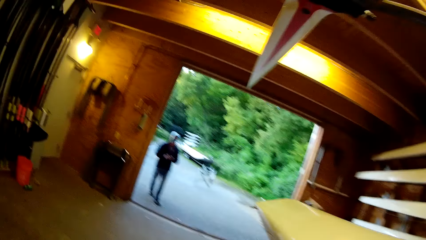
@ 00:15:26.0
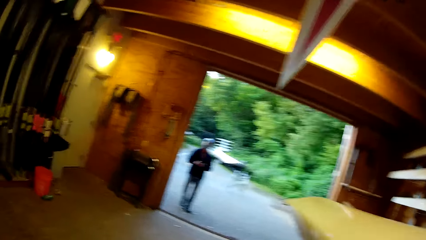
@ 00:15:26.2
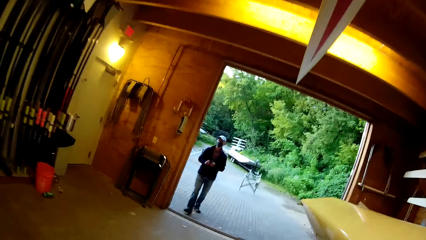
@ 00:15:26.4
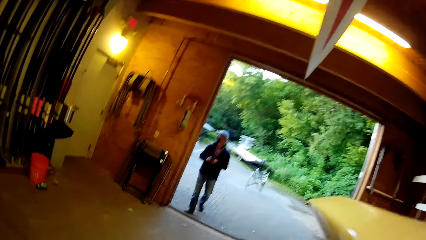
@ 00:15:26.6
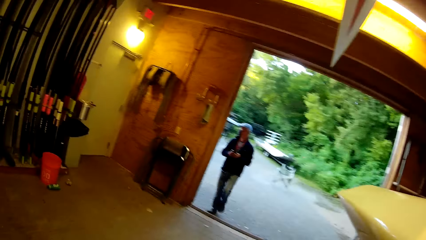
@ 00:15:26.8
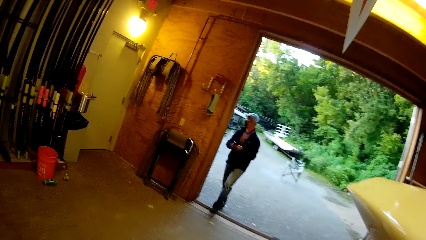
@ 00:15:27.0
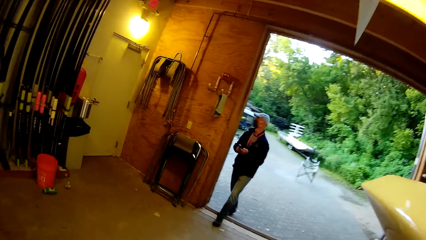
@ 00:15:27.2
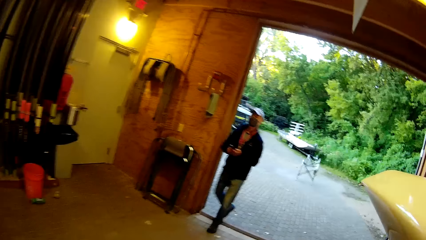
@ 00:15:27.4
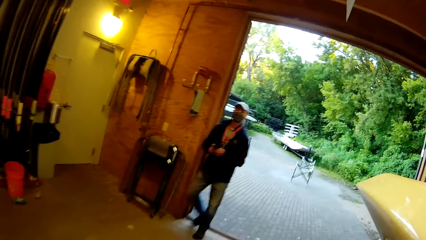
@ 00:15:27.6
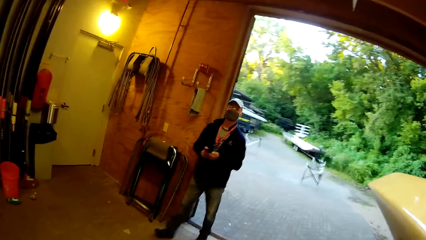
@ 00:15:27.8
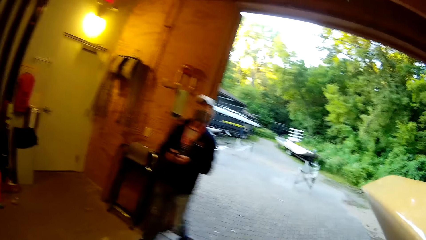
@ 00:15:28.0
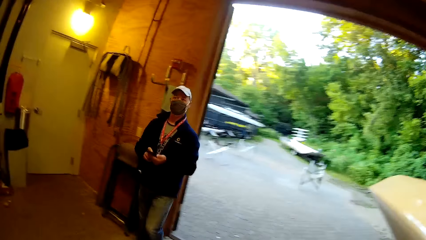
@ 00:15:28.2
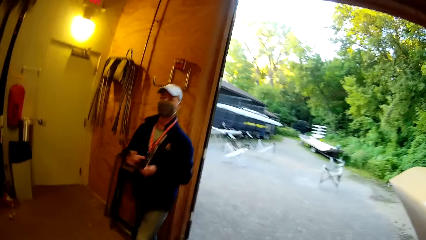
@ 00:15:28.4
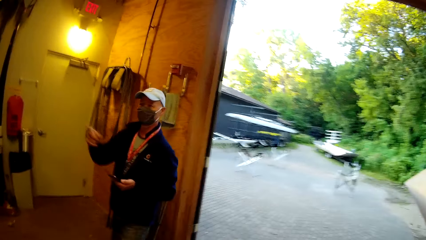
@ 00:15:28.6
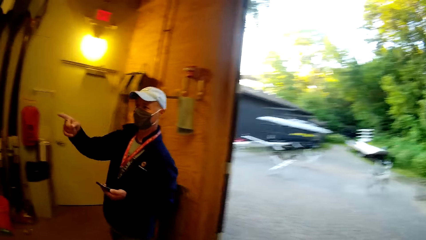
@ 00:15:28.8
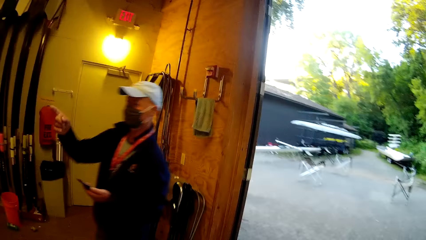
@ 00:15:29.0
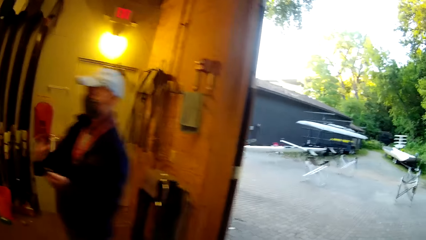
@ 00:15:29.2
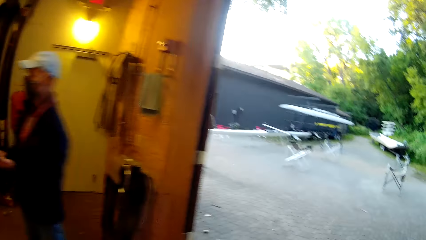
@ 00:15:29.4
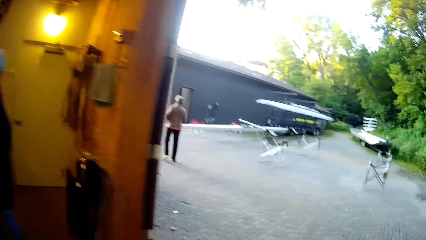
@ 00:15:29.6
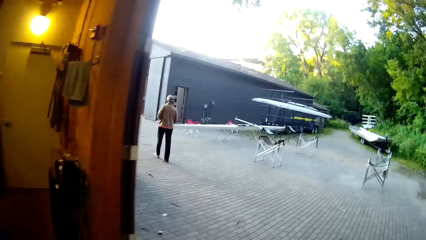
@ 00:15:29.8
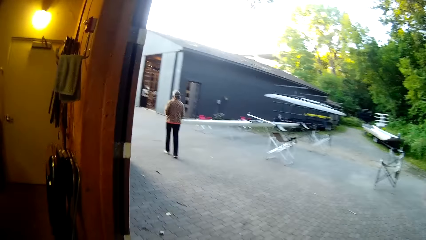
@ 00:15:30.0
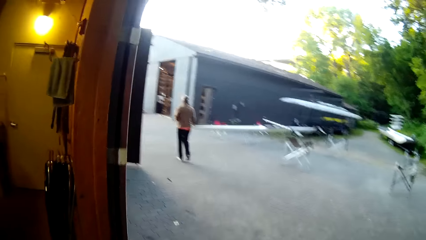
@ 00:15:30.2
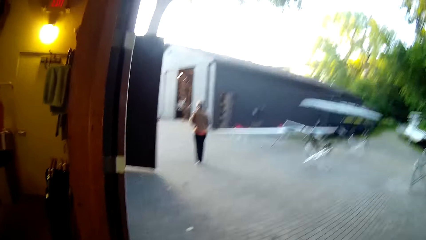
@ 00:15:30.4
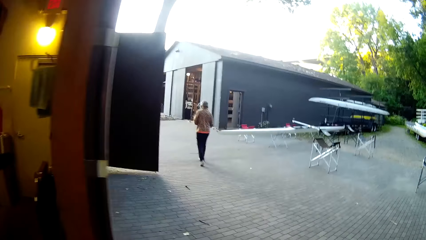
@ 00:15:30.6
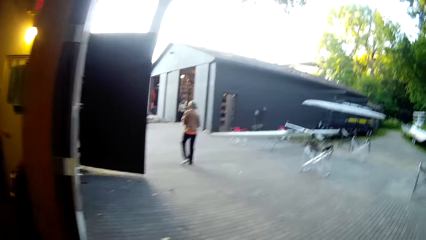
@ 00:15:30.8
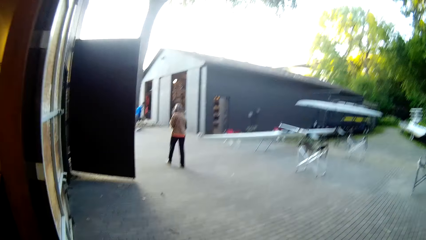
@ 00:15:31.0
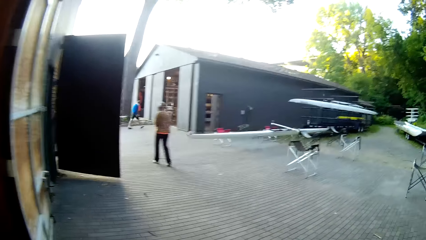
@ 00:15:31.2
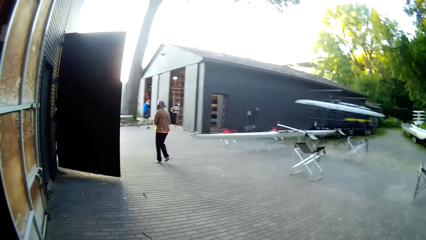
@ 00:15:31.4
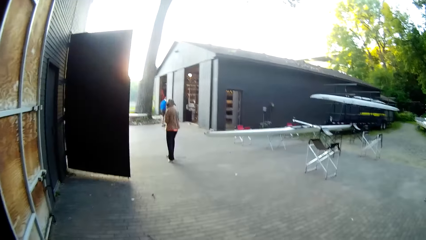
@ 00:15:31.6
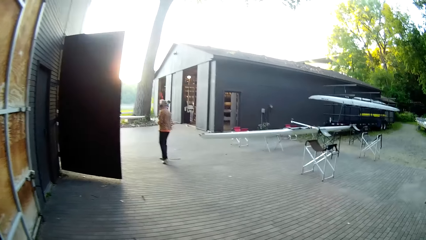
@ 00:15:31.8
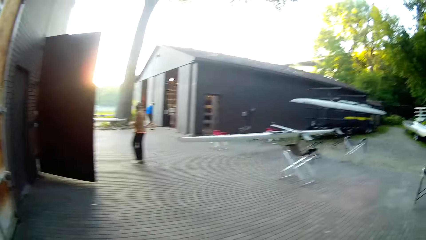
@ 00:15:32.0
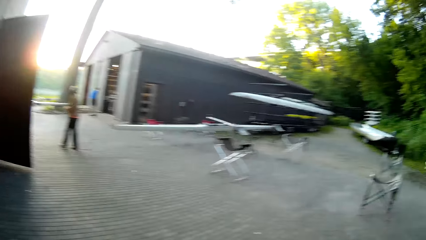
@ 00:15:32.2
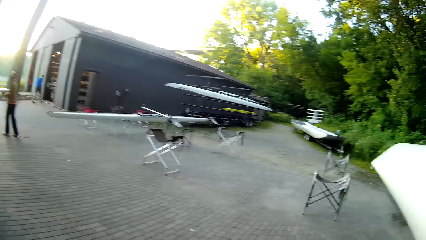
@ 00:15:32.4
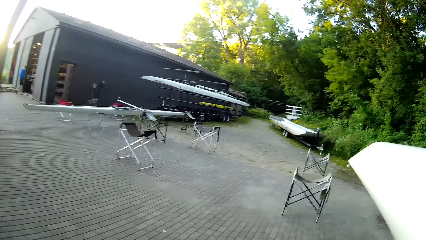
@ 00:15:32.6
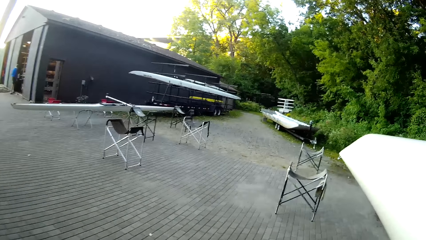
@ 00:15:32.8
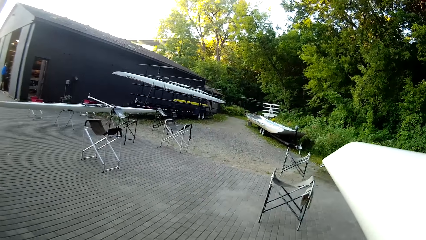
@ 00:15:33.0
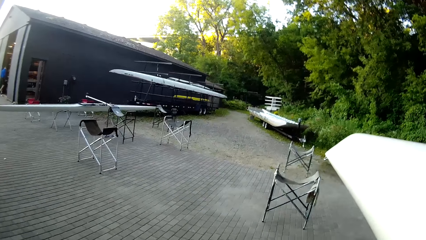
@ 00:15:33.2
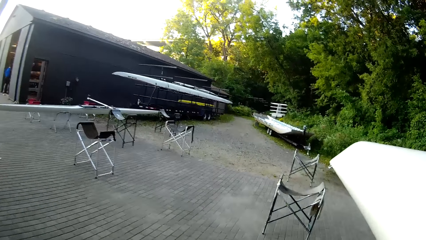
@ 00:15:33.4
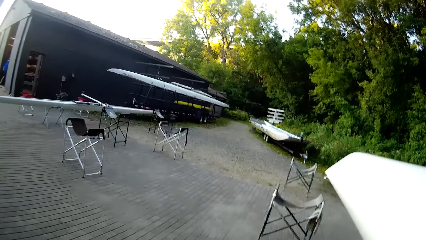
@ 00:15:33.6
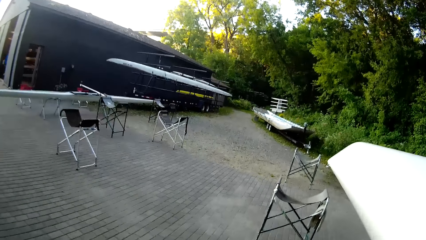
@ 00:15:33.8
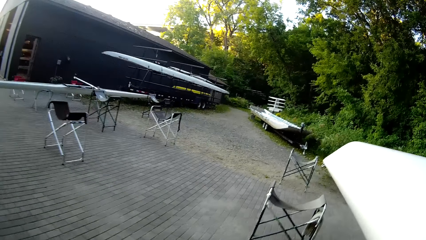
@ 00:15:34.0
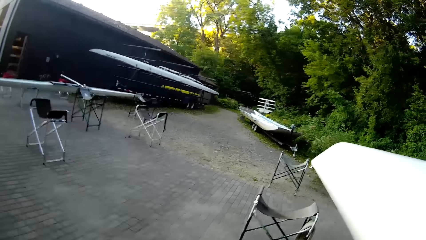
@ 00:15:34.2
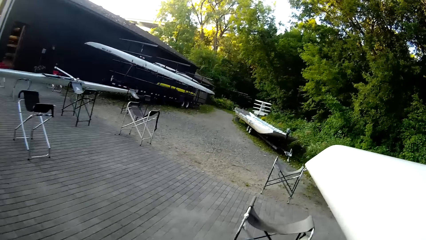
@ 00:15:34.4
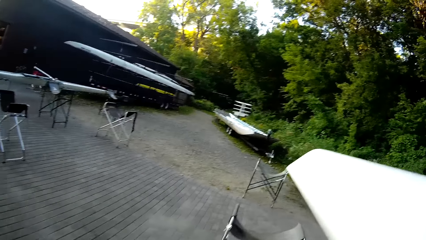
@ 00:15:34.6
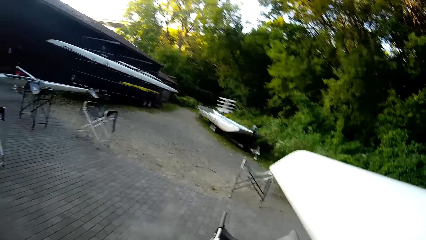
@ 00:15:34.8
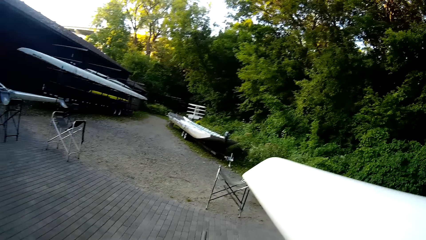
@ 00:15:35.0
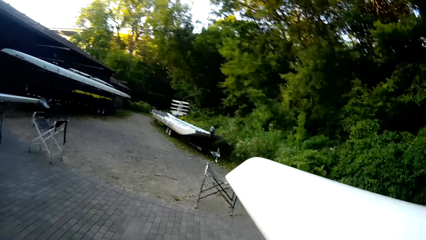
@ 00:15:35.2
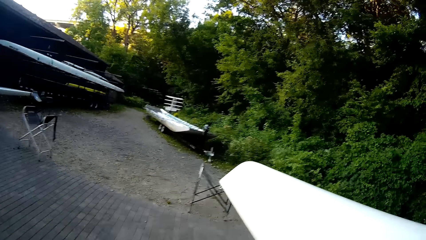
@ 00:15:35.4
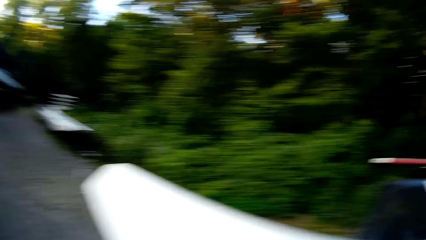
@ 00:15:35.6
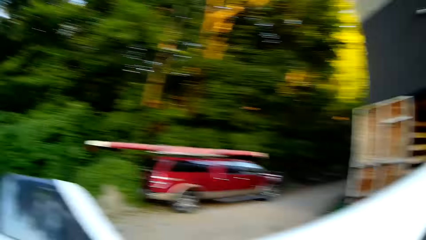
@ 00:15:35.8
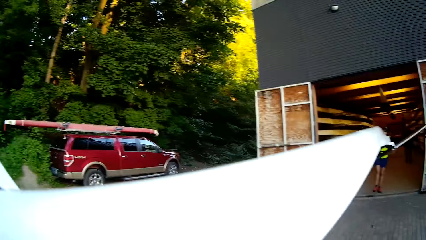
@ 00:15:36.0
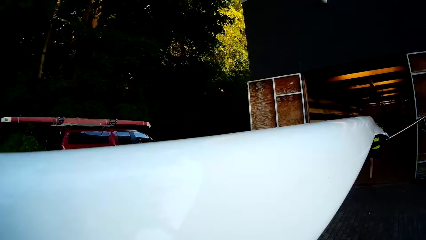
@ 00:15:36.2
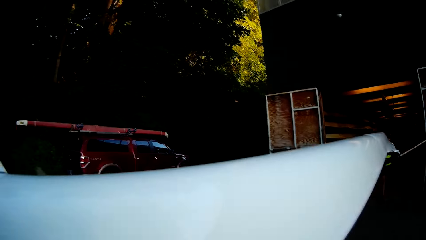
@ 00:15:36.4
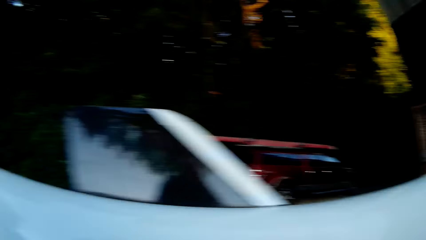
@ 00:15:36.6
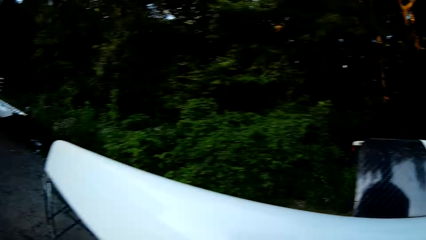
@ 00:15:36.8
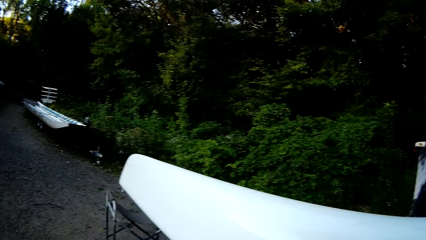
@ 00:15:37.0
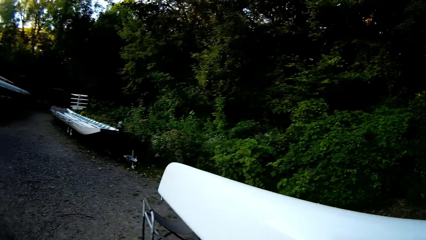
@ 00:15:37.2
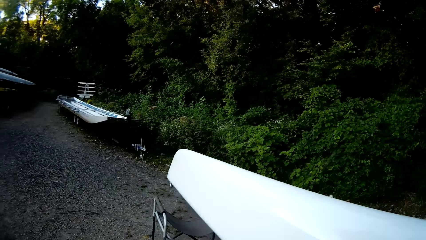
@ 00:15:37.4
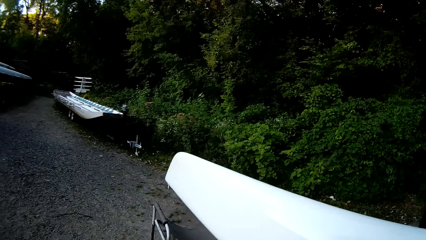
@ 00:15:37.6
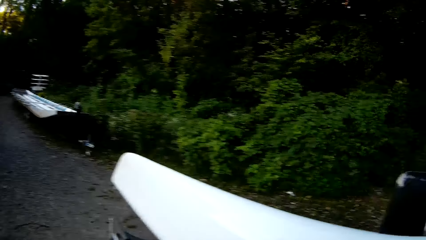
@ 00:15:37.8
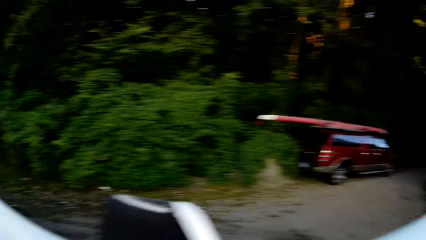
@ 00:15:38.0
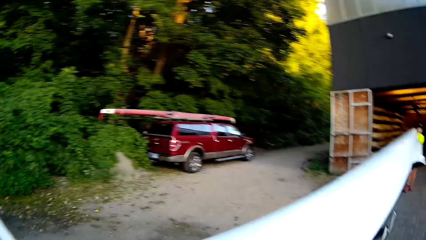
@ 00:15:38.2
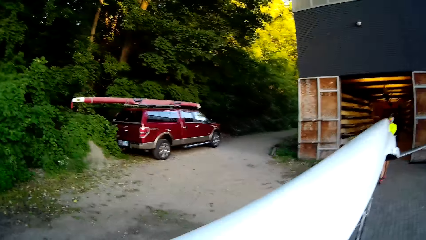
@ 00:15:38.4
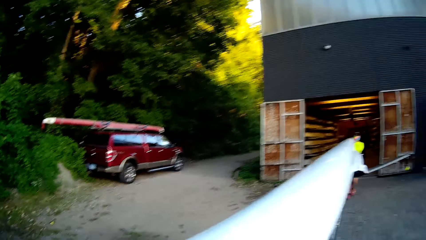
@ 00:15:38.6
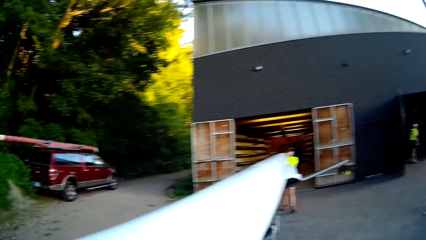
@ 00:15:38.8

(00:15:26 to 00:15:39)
A man walks in a building. The man points a finger and walks out. The camera wearer takes the boat outside the building. They put the boat on the chair.

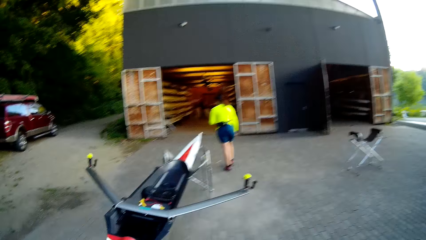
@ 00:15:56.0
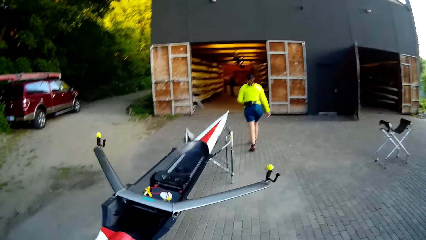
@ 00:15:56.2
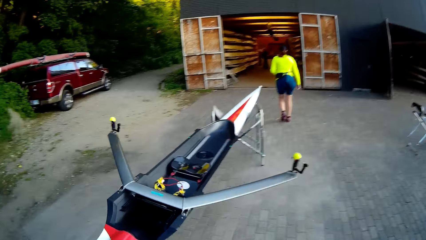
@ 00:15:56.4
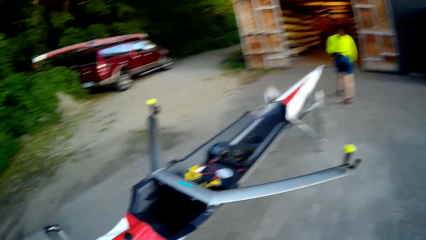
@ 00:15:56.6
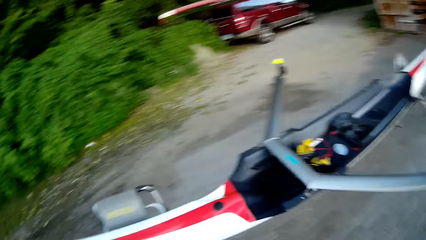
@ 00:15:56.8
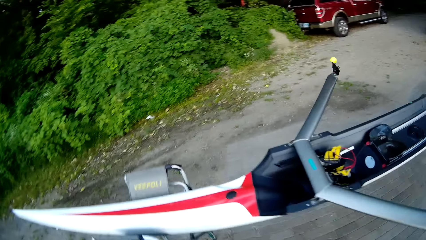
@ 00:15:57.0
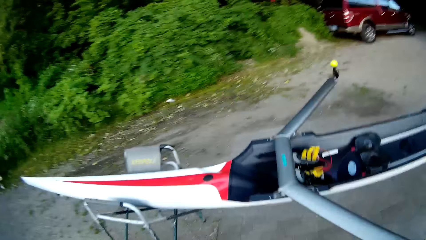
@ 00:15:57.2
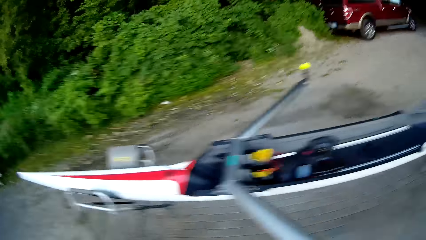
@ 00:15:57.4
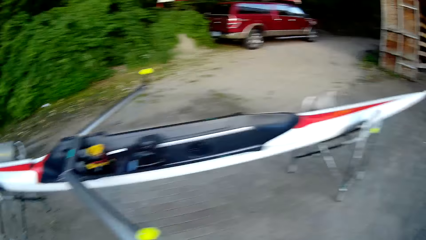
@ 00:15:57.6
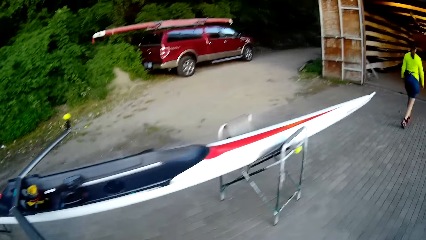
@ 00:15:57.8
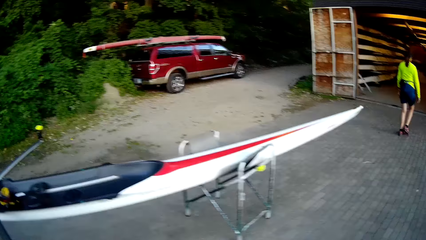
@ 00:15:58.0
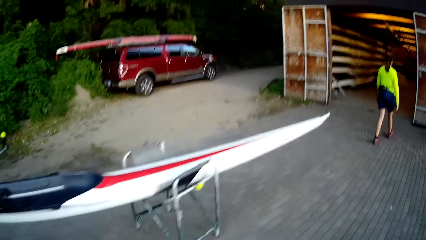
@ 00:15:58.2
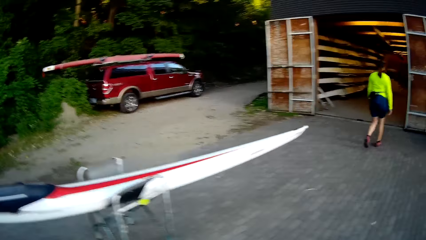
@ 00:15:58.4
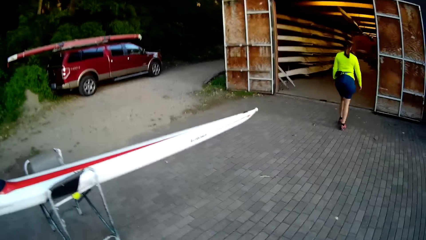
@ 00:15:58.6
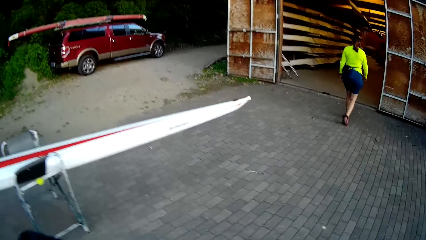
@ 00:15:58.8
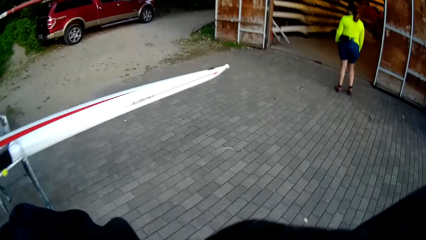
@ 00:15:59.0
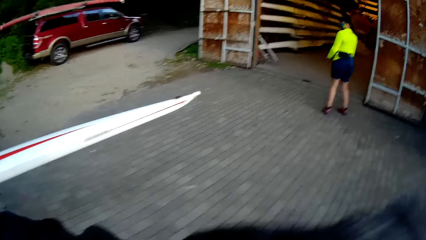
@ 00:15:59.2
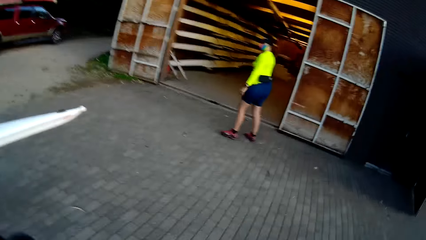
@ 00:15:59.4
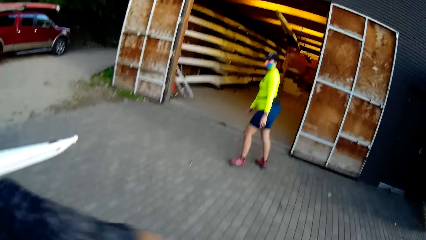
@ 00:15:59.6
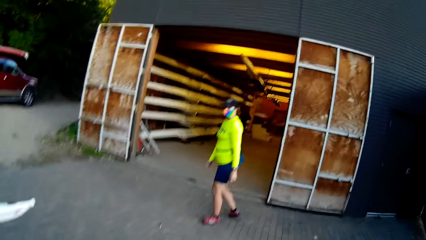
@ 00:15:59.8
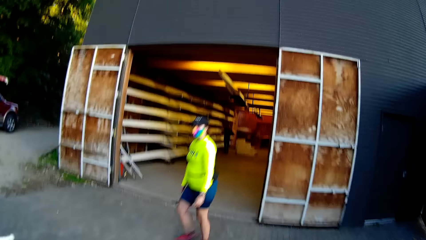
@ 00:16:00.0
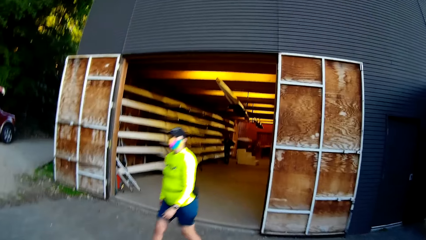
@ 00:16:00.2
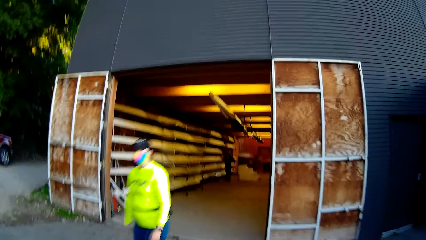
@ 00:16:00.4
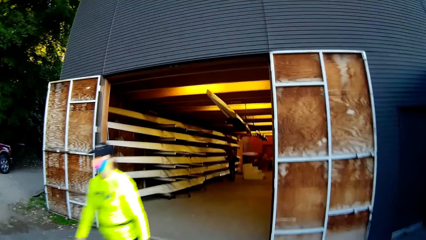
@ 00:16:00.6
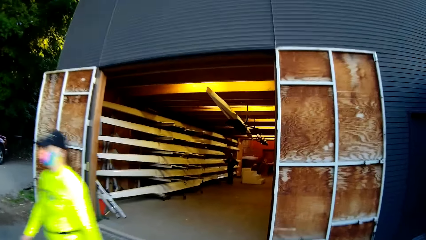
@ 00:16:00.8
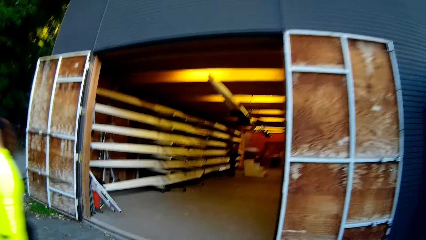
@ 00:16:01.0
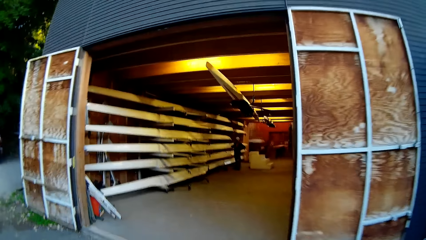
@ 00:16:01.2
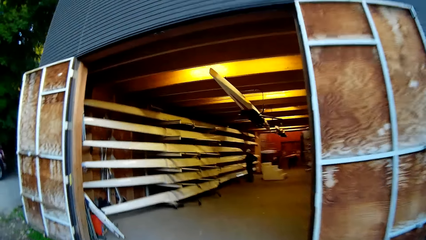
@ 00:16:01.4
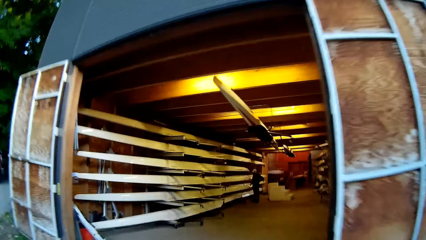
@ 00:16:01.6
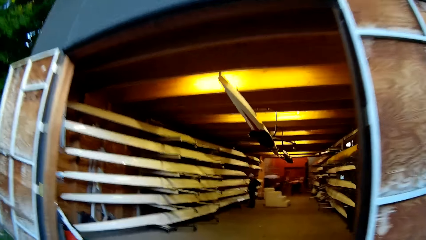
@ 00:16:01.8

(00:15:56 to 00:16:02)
A woman walks in a building. The camera wearer walks. They turn and walk.
